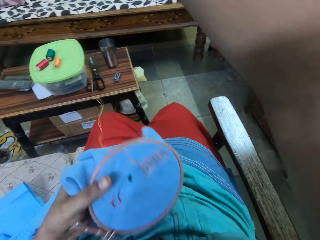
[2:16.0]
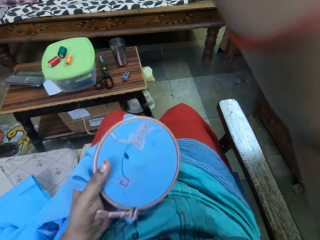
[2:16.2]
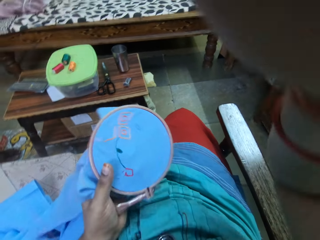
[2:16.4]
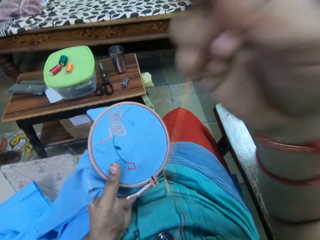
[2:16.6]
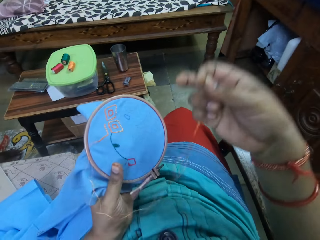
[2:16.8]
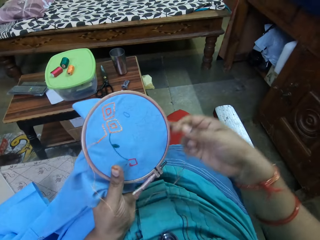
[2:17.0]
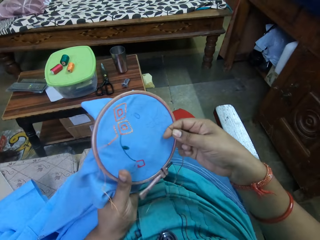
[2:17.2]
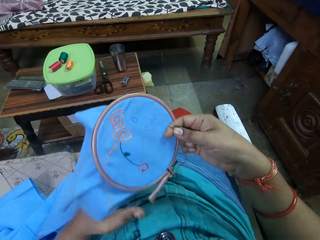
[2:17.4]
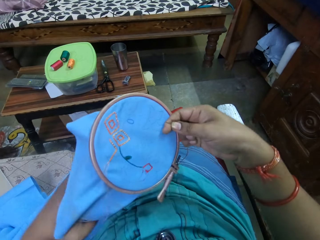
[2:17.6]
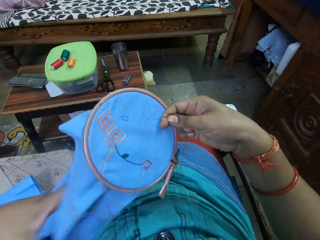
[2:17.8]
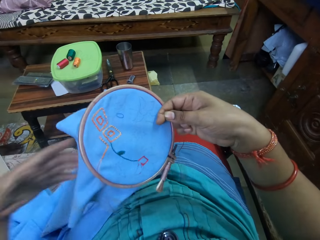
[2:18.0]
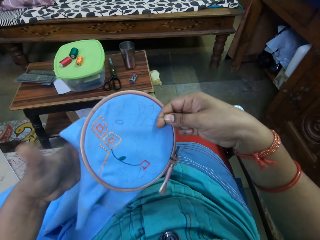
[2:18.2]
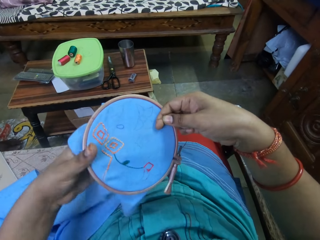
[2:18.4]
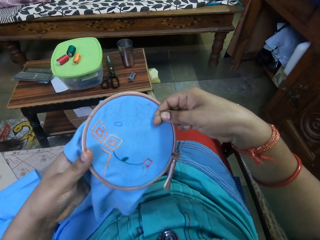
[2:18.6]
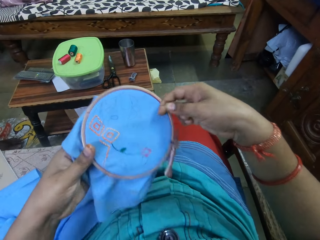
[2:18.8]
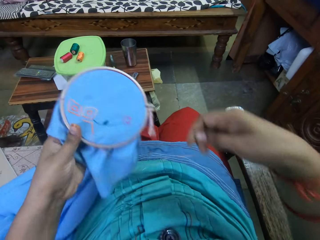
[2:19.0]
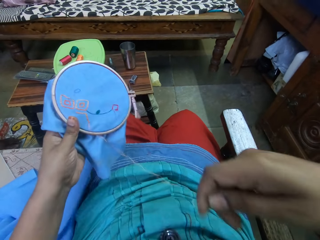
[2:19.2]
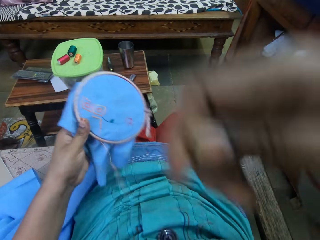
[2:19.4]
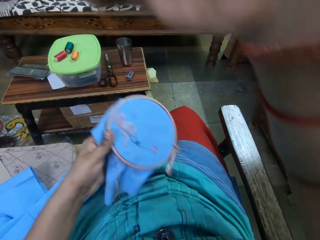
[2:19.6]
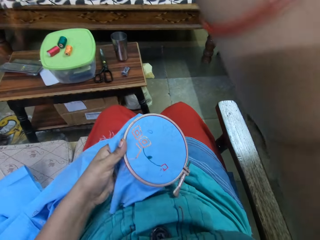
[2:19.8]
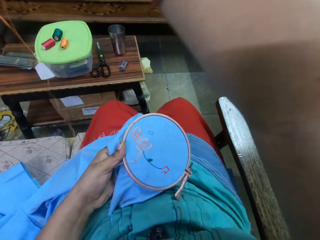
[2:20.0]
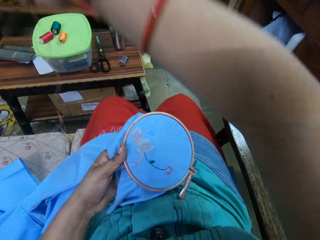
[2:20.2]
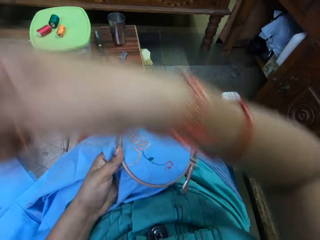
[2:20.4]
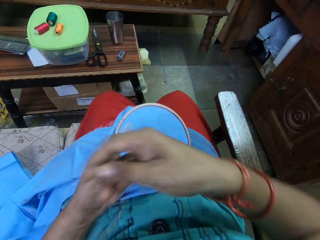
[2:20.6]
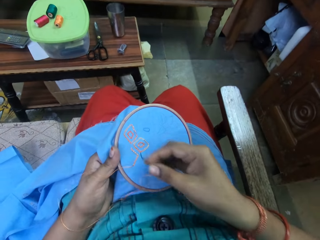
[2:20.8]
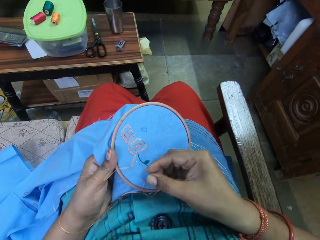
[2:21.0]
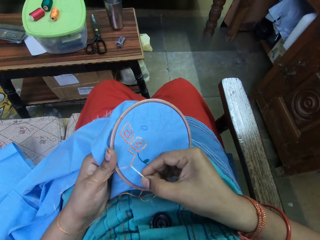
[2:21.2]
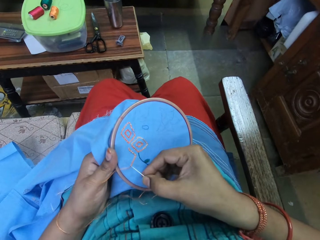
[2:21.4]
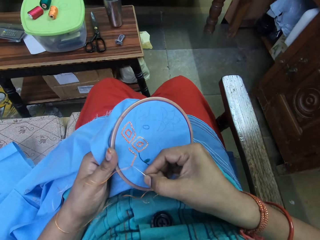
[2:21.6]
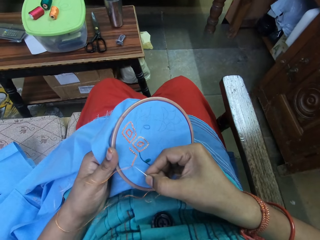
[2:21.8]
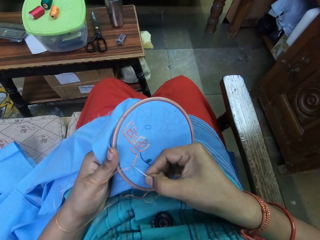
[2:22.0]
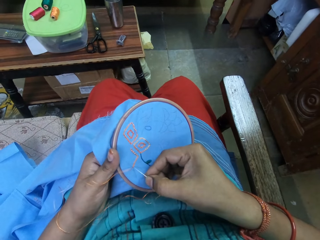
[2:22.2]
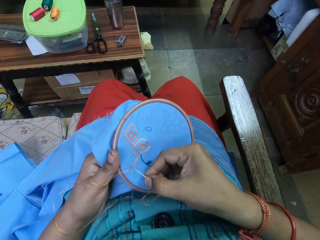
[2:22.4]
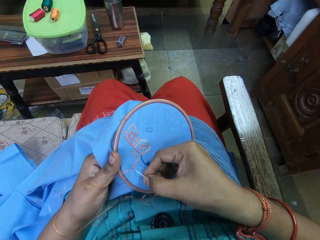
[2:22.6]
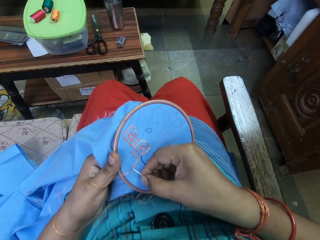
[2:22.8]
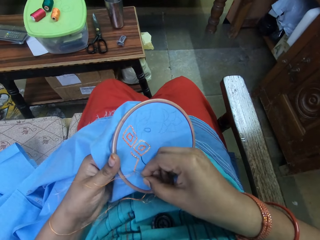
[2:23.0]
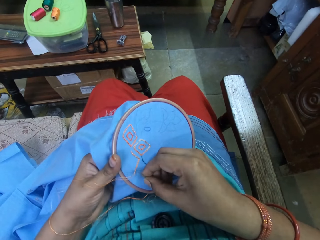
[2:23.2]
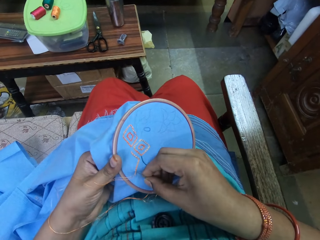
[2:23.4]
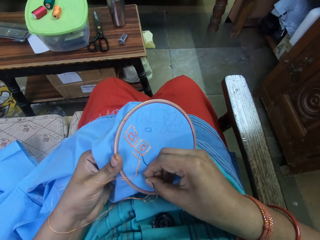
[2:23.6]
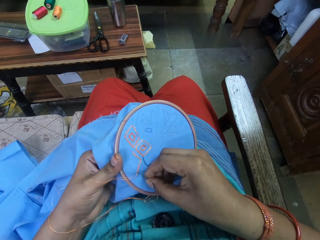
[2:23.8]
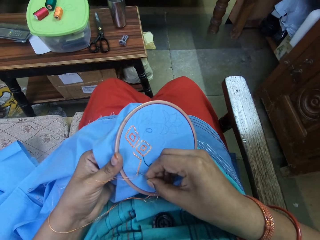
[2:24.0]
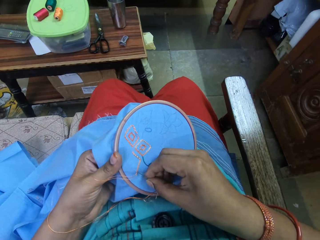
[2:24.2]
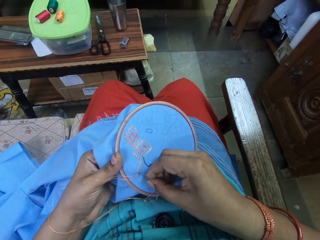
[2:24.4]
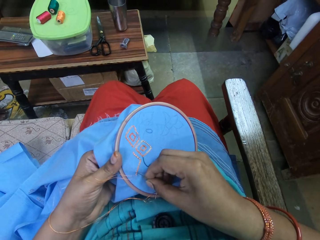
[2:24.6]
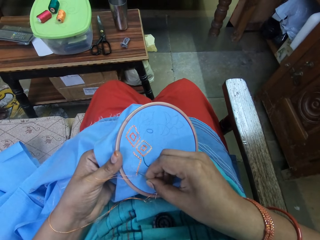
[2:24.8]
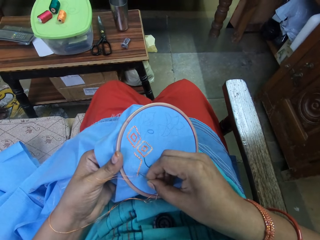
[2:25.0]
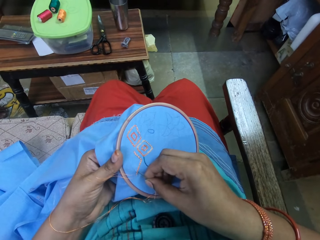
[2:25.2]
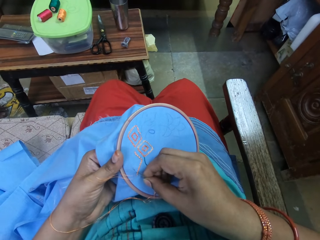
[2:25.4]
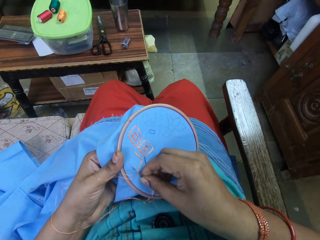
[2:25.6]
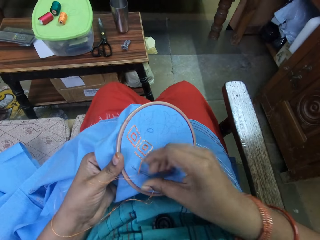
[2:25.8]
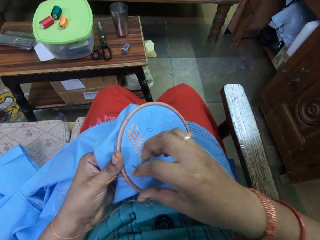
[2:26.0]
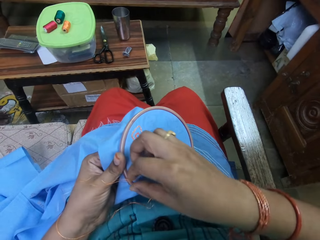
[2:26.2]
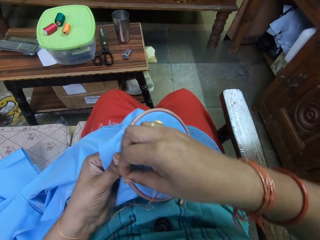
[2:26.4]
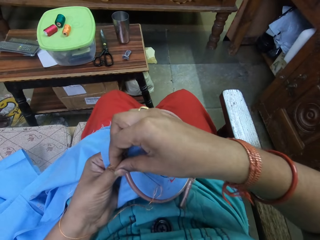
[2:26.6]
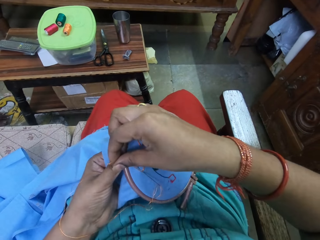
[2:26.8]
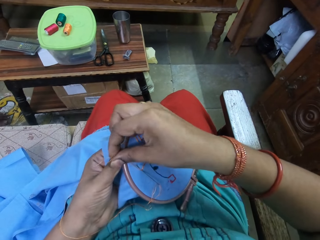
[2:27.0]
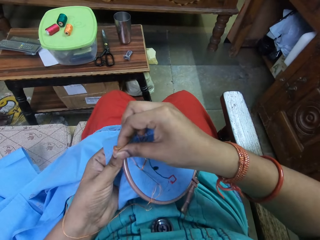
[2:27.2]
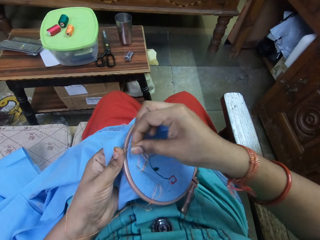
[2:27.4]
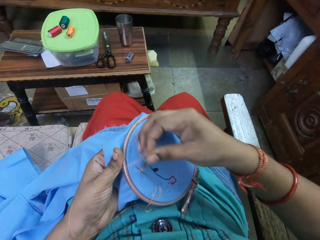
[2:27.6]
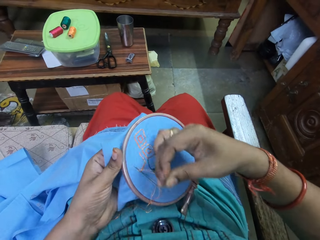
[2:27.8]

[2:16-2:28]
The camera wearer passes the embroidery loop from her left hand to her right hand. She passes the embroidery loop from her right hand to her left hand. She moves the threaded needle in her right hand across the fabric in the embroidery loop in her left hand. She embroiders the fabric in the embroidery loop in her left hand with the threaded needle in her right hand. She stitches a thread.

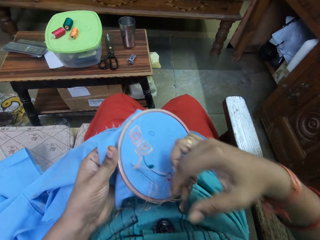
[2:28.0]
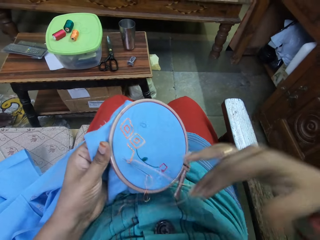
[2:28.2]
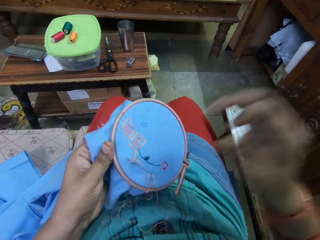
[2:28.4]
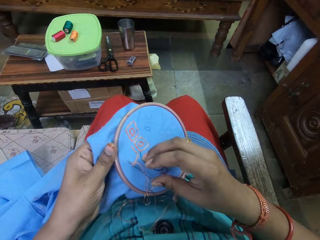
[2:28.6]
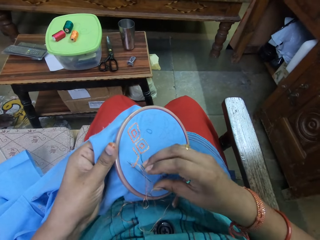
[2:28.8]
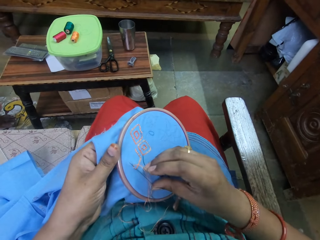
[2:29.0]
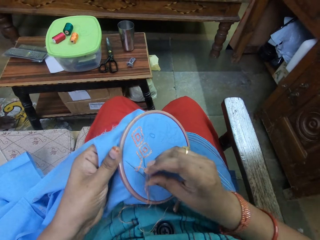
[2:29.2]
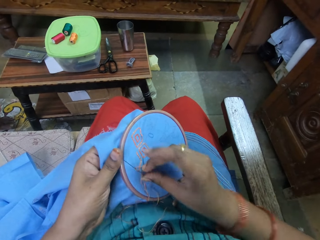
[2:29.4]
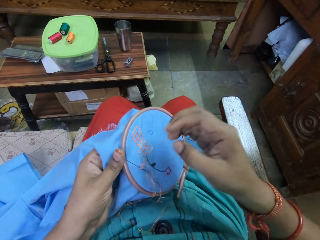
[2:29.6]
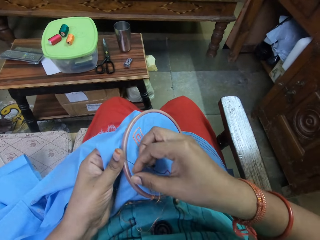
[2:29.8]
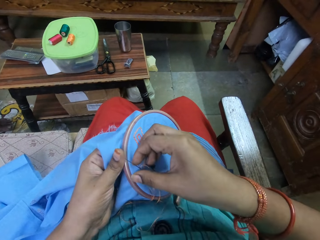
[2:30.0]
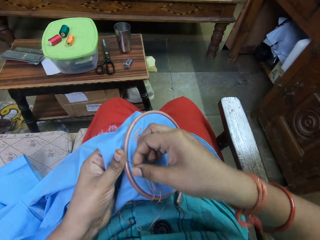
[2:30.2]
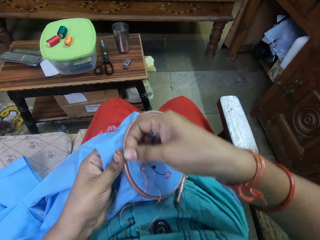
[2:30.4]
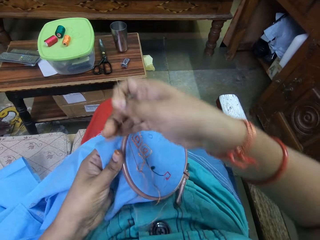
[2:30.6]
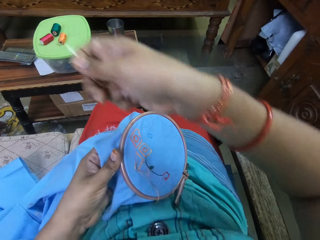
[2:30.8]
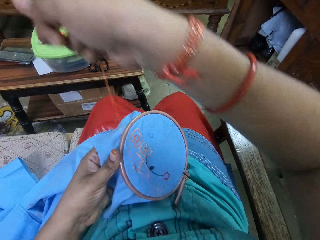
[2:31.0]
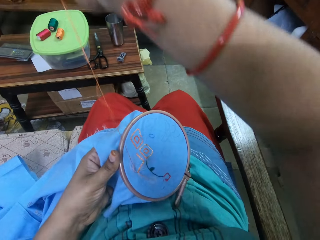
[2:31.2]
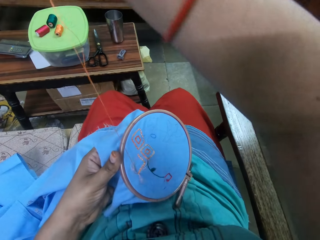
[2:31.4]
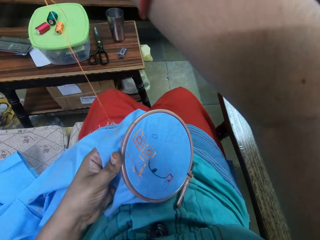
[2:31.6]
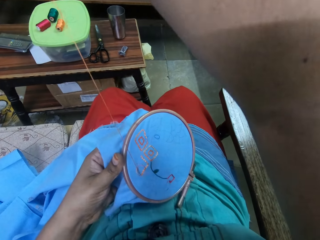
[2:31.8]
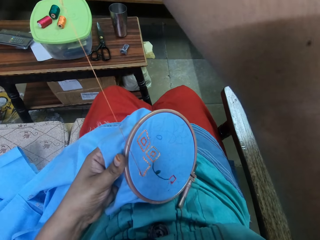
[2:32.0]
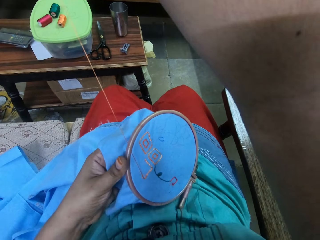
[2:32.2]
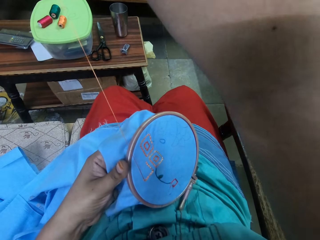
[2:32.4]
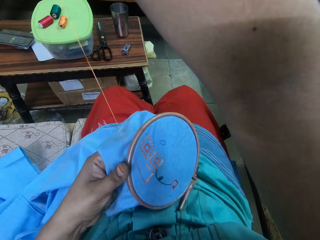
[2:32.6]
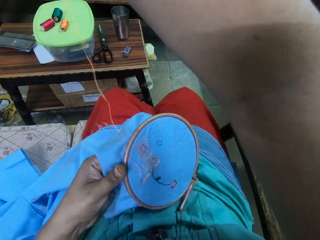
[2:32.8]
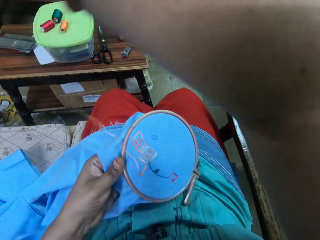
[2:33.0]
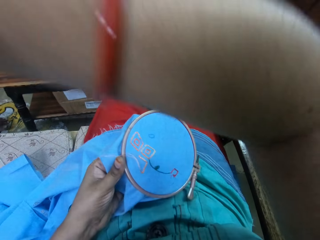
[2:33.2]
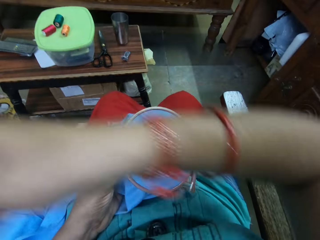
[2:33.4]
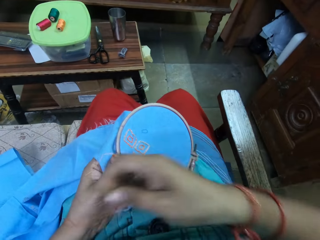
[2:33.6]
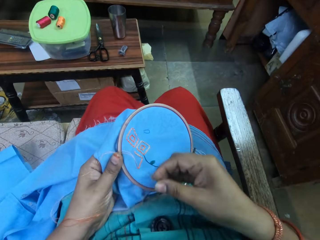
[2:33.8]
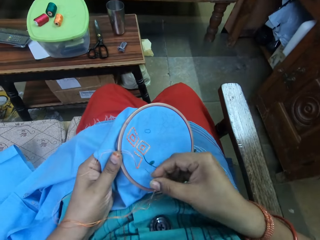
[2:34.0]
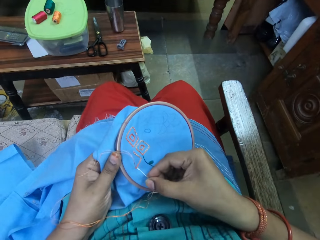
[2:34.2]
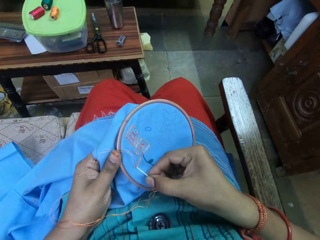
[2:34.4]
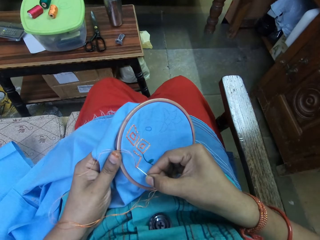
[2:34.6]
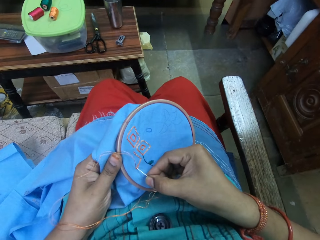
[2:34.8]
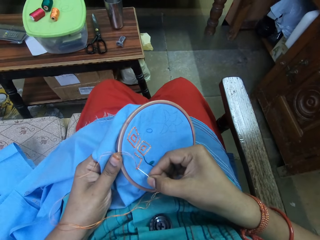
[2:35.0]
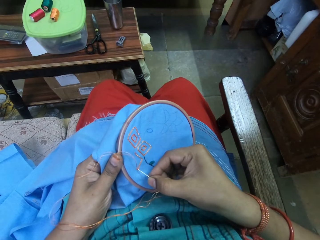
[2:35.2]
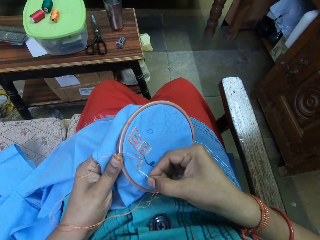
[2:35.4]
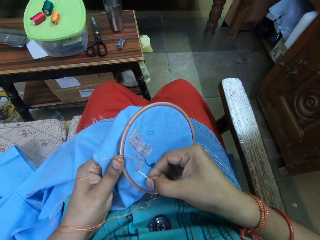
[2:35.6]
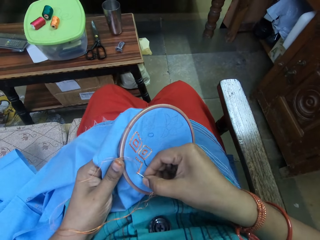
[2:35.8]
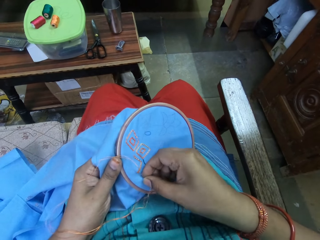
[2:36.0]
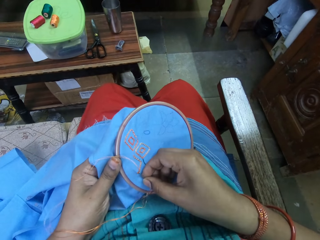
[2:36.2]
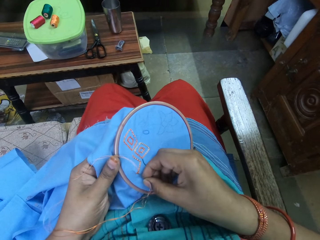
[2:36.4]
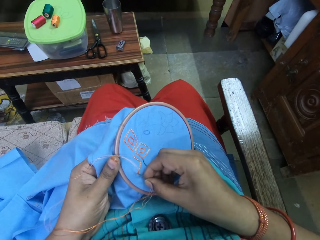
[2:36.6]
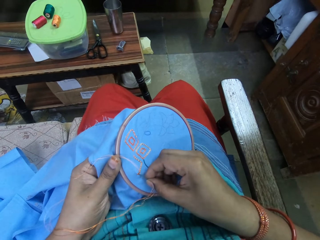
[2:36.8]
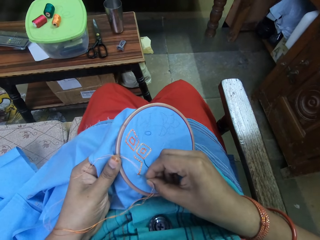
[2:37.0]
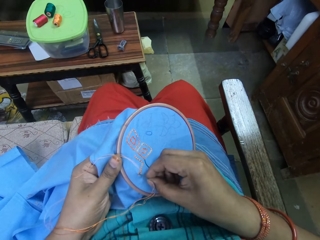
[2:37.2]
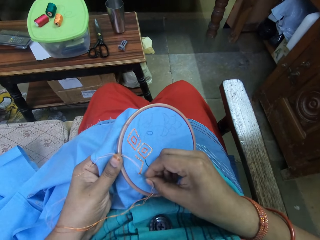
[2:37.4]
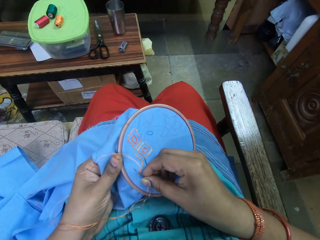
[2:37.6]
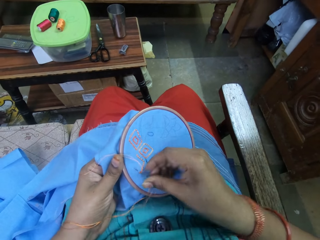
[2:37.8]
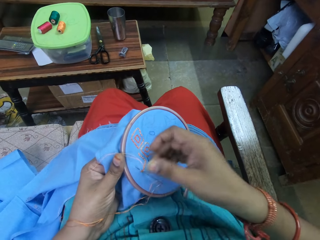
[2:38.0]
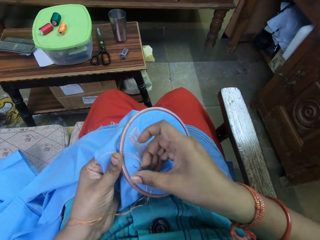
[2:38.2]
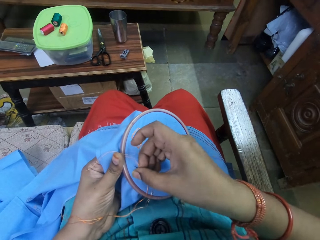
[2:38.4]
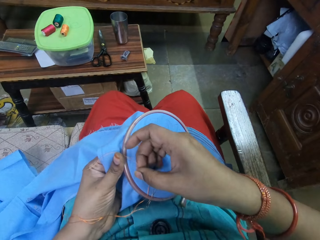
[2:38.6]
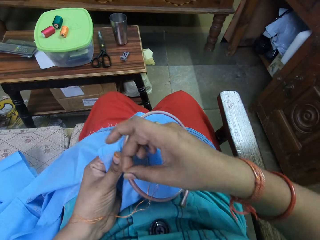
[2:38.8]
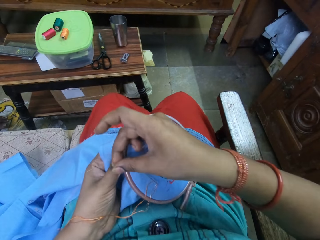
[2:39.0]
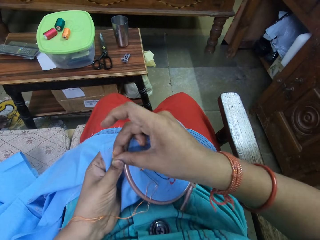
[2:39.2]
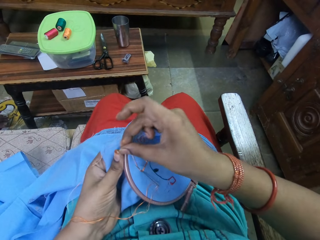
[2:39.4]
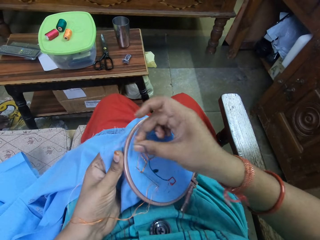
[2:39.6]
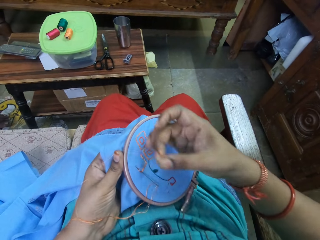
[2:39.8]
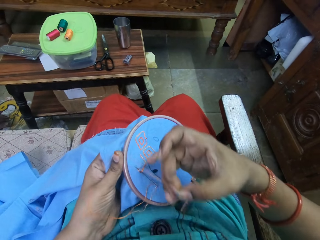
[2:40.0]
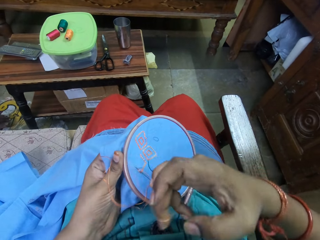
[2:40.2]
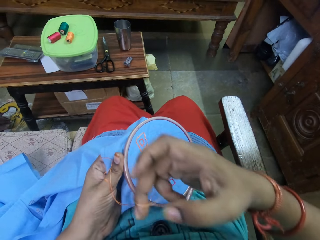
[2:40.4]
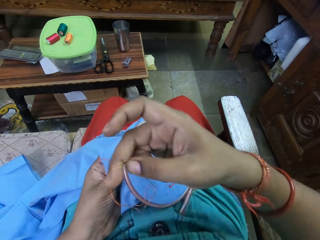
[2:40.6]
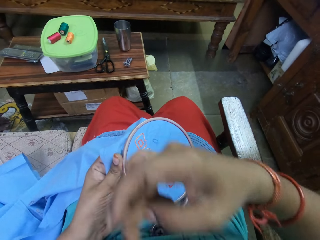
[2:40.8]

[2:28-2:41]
The camera wearer pulls the thread. They stitch the thread.
